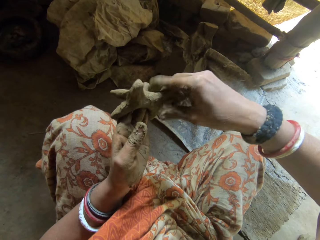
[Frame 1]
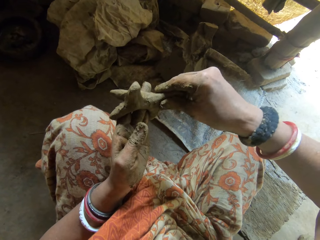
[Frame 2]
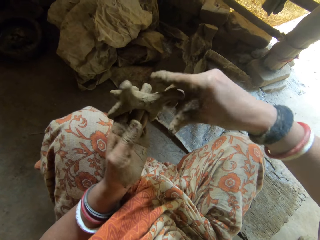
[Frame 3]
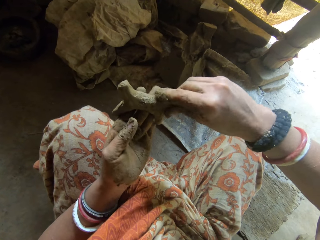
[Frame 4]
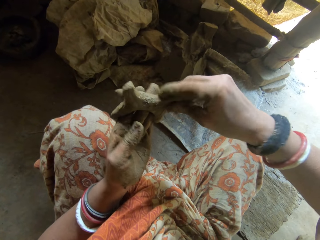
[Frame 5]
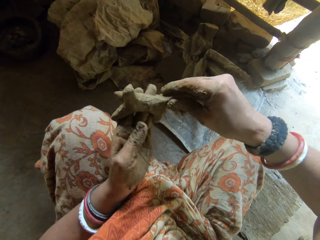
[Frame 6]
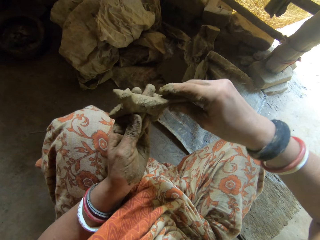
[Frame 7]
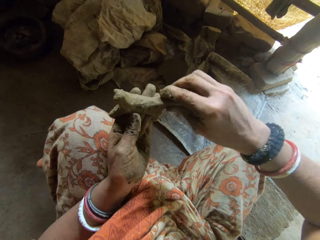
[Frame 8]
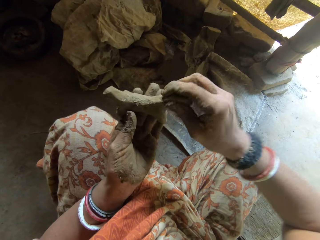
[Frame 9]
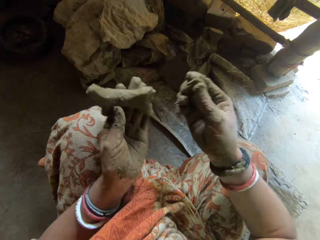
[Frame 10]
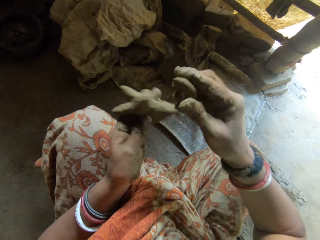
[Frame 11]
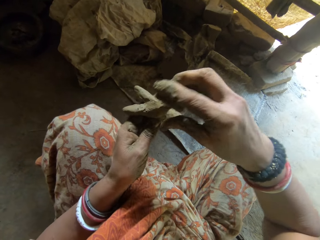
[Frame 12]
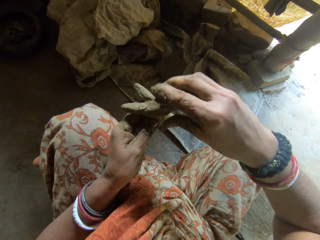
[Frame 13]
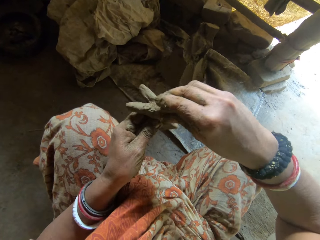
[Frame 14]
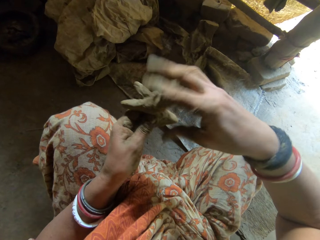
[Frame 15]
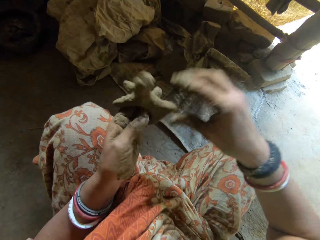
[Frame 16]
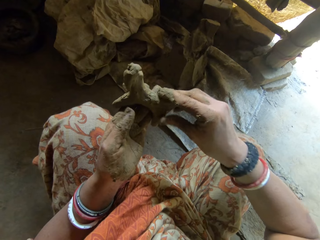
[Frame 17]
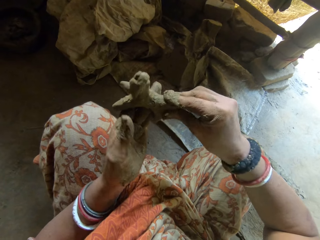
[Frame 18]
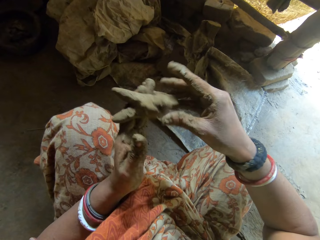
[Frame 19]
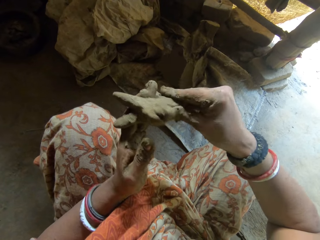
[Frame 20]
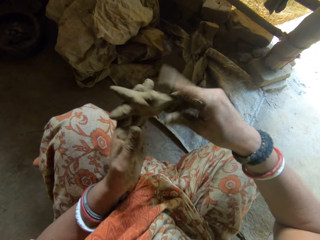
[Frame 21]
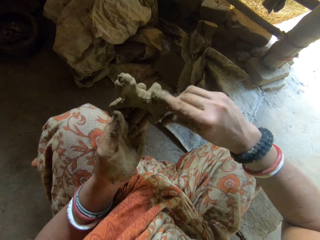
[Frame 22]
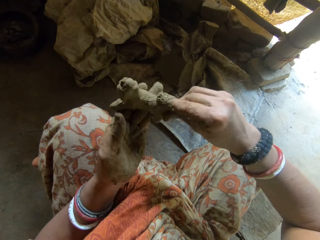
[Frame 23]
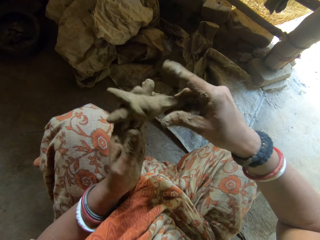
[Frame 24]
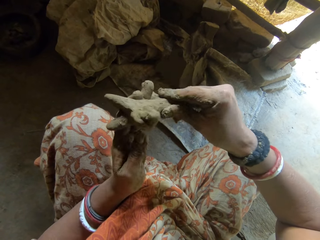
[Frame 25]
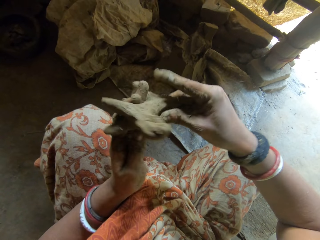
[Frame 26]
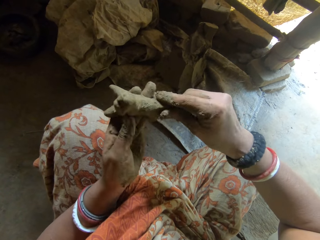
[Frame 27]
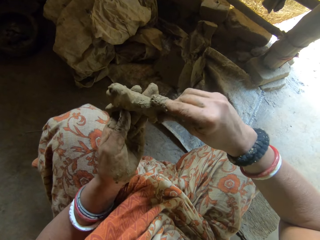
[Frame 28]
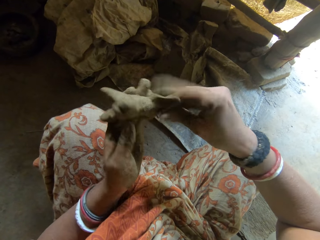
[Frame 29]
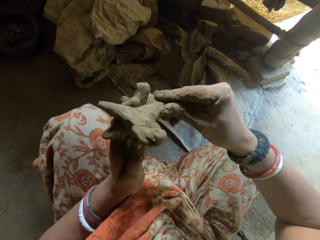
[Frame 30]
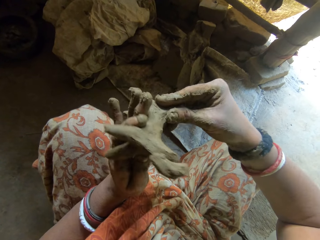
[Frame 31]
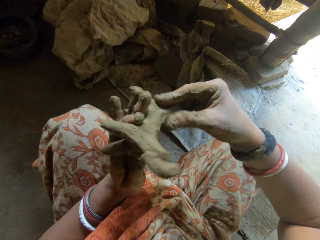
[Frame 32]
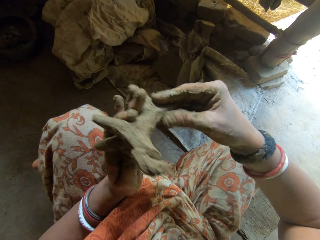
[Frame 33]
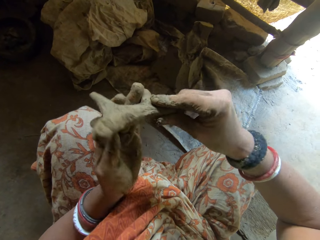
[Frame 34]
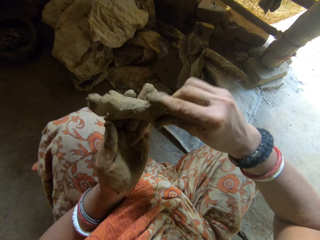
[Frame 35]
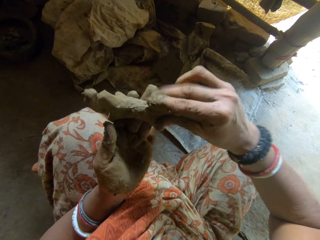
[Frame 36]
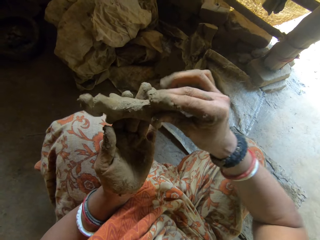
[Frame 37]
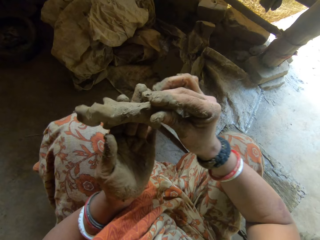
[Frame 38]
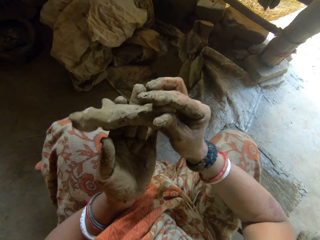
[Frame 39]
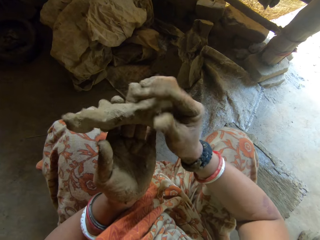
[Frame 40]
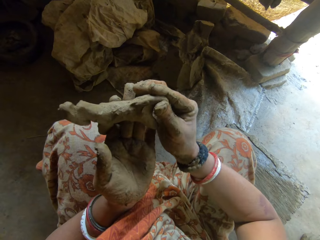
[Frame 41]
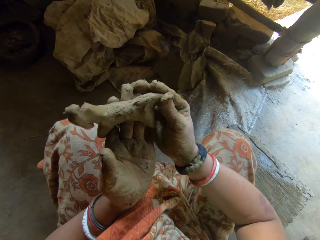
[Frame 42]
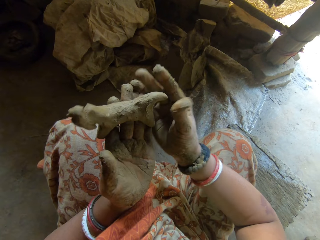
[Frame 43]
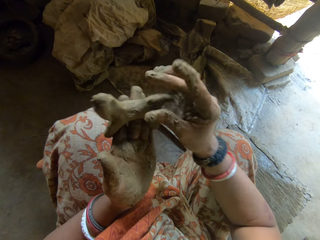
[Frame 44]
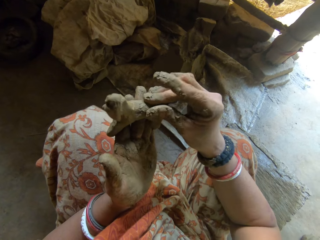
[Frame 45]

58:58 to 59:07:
The camera wearer cuts clay using a hand on the dog ceramic. They add clay on the head of the dog ceramic. They mold the clay into the dog ceramic.

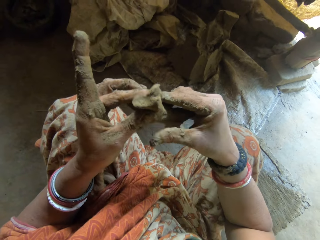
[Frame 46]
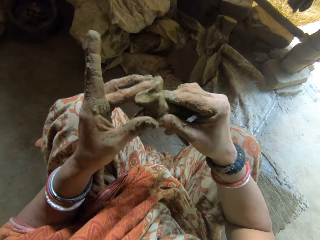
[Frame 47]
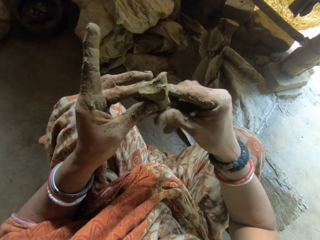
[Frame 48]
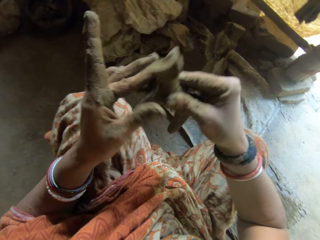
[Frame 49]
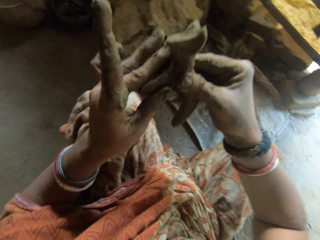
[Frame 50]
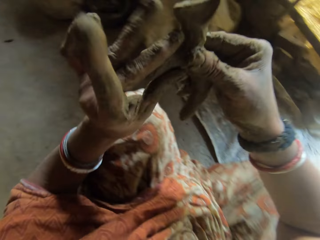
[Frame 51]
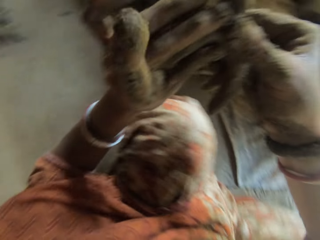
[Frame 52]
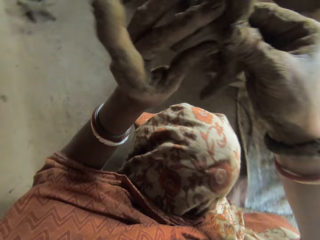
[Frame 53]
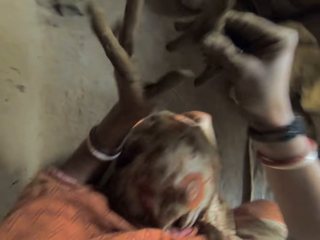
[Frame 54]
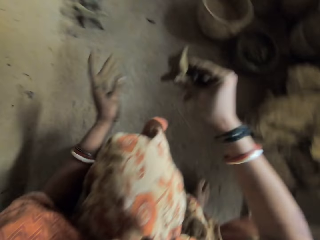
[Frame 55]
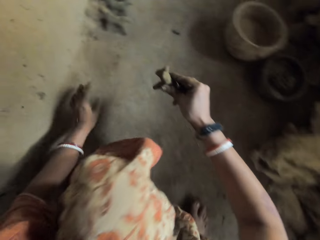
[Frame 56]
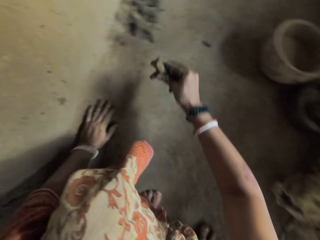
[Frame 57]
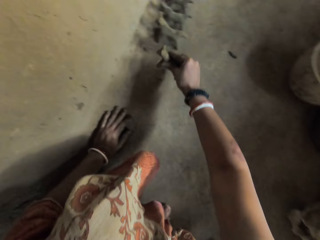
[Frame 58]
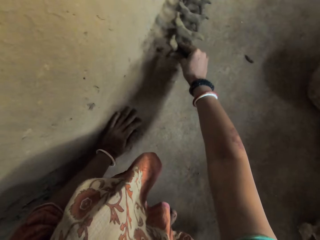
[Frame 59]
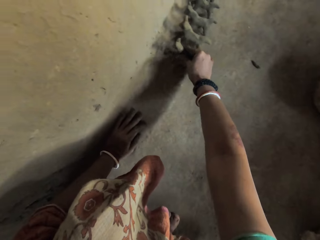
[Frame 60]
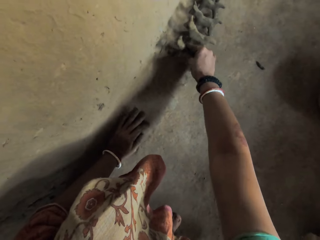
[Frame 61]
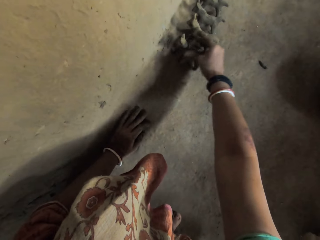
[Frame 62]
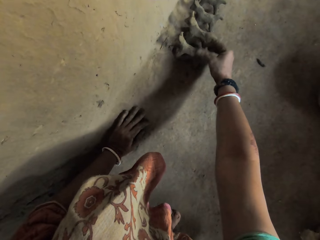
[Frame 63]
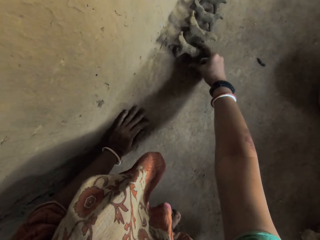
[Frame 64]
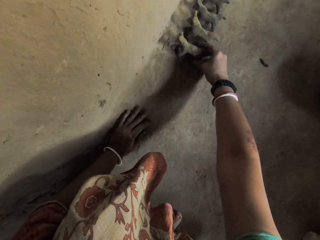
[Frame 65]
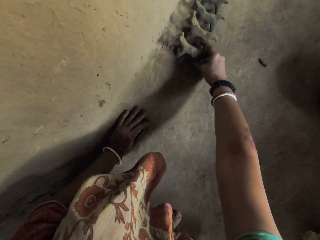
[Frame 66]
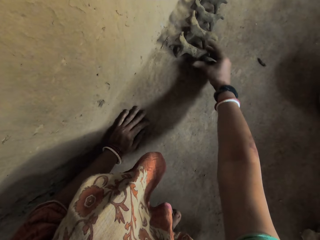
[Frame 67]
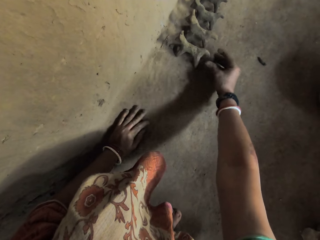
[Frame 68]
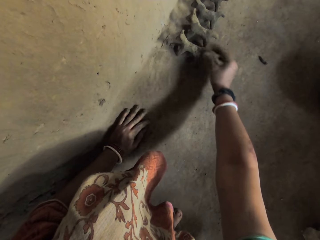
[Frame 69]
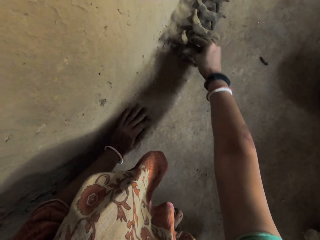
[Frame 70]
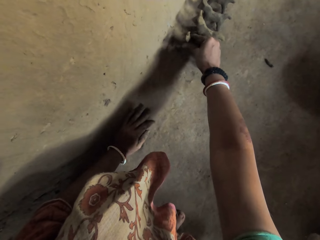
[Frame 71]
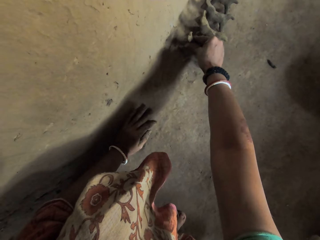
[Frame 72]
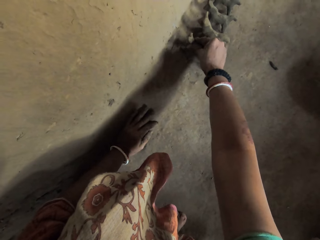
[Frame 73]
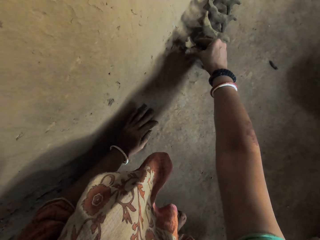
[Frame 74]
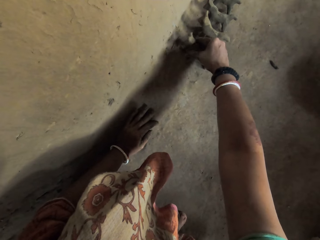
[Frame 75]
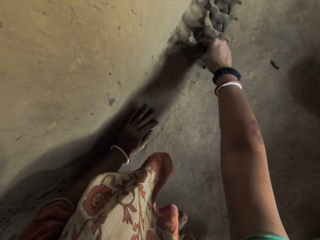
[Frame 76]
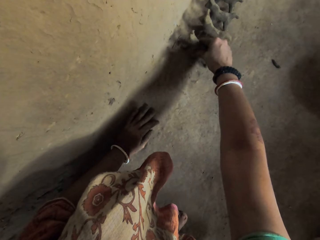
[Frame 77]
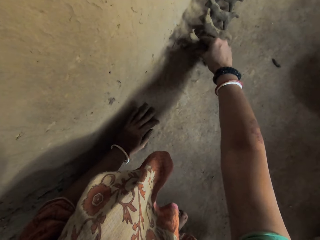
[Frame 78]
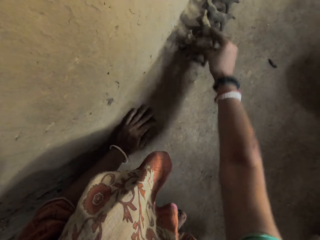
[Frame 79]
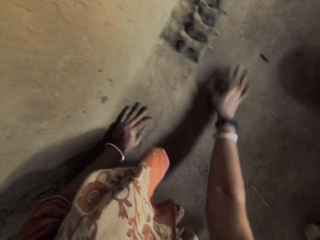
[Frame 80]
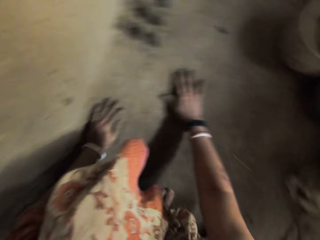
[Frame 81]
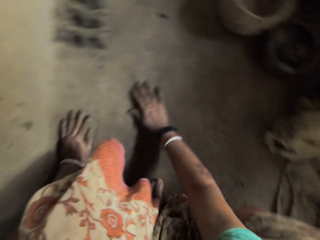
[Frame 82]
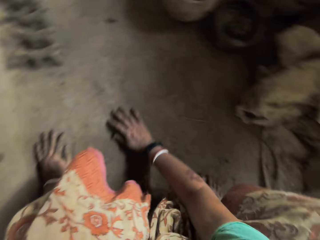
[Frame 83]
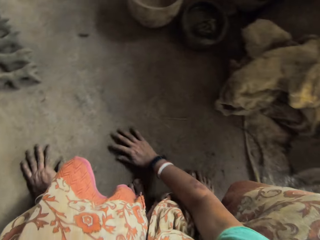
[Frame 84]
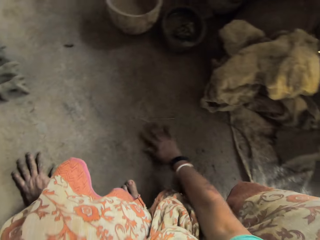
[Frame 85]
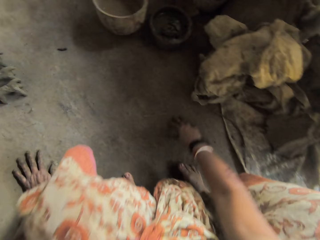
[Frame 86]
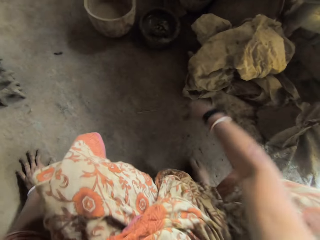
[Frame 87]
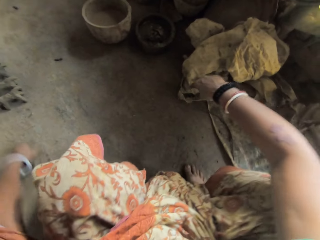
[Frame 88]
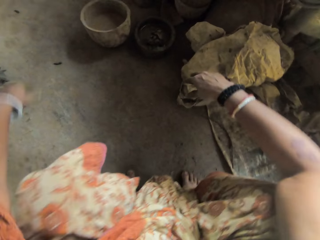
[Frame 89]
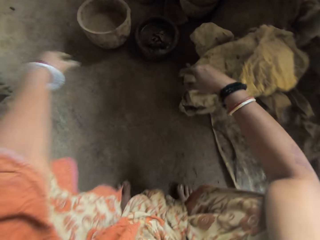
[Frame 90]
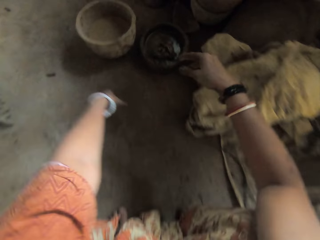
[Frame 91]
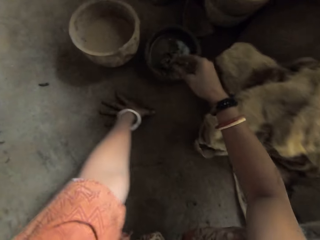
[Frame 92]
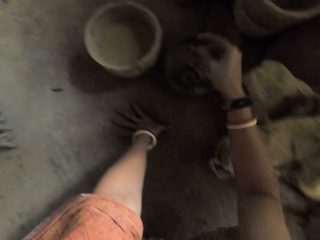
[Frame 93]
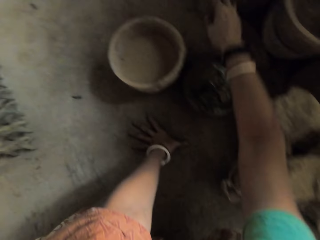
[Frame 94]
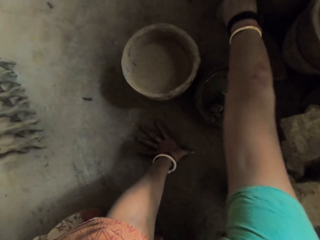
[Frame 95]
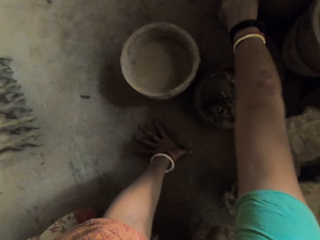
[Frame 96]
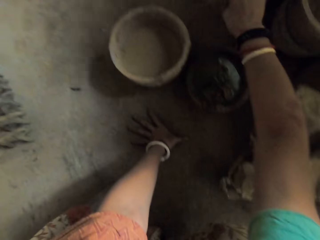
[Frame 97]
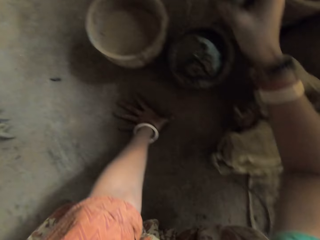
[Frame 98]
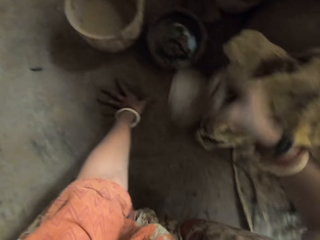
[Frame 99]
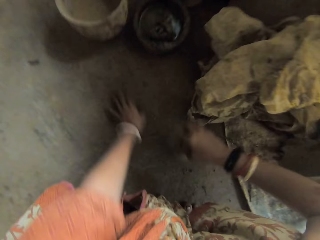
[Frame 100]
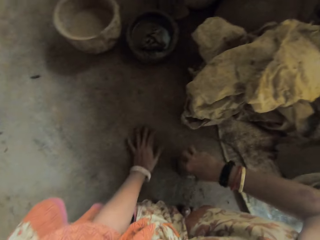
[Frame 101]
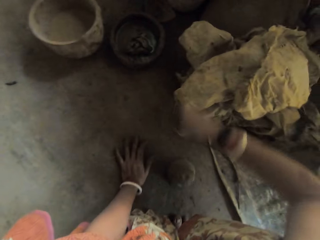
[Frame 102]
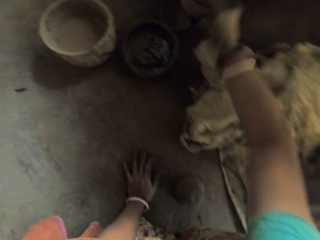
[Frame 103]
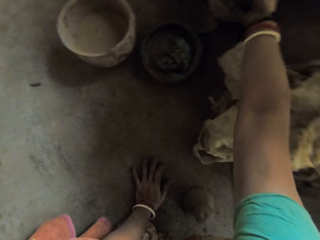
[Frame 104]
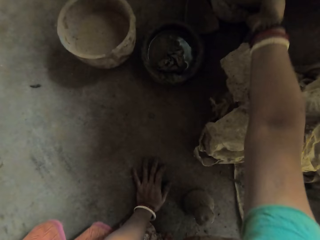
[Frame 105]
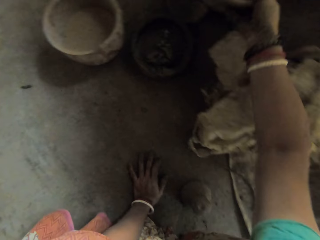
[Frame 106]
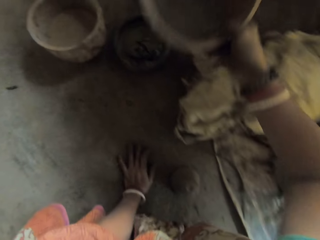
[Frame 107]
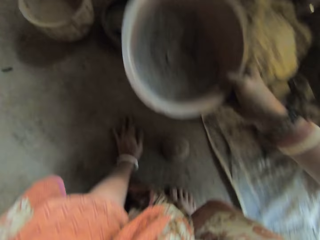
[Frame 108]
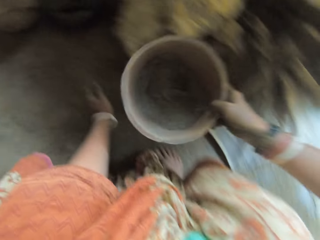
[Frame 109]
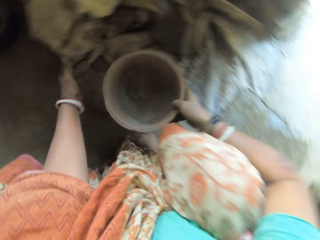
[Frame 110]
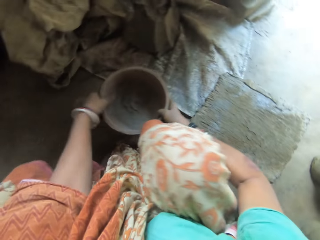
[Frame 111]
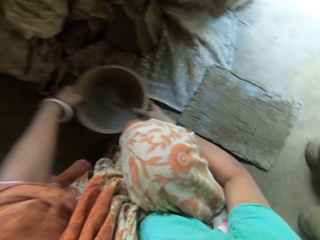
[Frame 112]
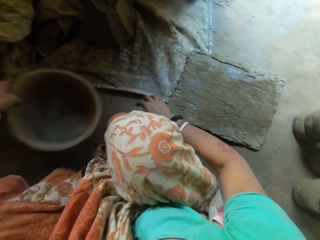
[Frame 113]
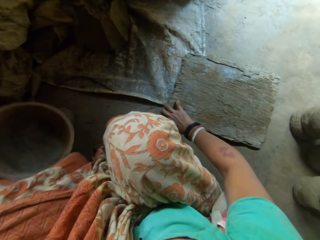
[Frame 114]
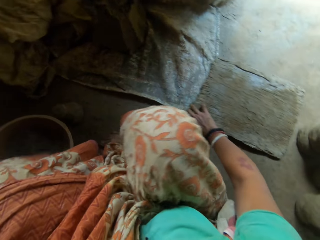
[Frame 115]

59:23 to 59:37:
The camera wearer drops the molded clay or dog ceramic on the floor. She aligns the dog ceramic on the floor. She rubs her hand on the floor. She picks up a pestle or dry clay. She puts the pestle on the floor. She picks up a pot of ash.
